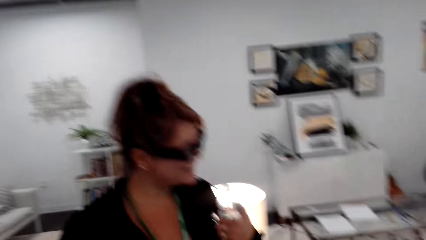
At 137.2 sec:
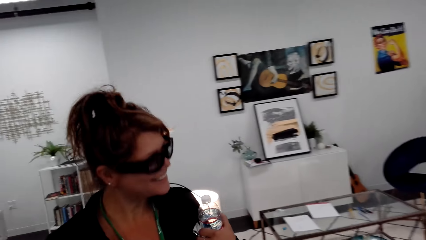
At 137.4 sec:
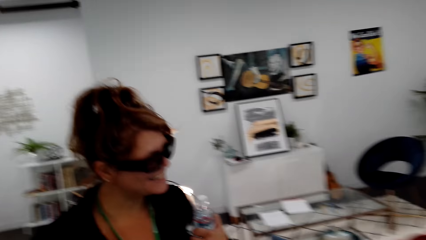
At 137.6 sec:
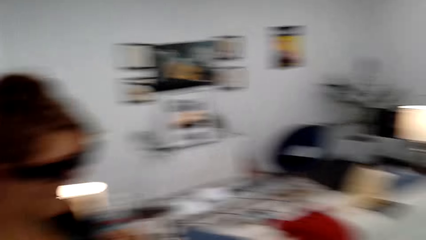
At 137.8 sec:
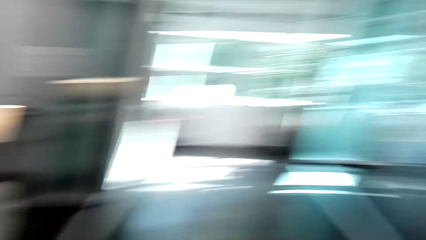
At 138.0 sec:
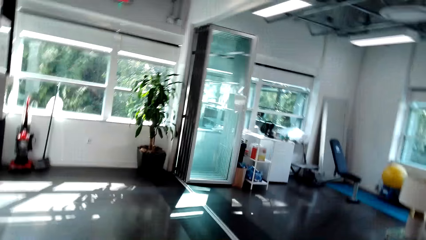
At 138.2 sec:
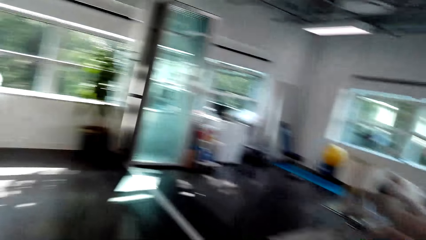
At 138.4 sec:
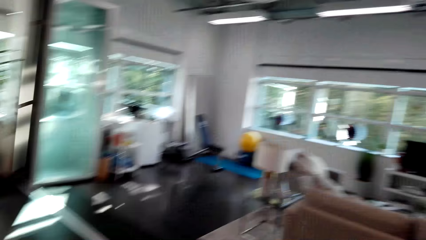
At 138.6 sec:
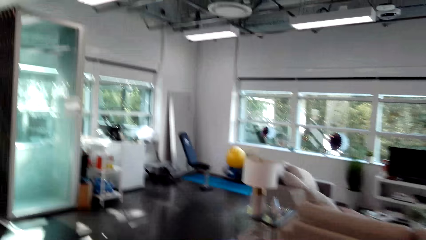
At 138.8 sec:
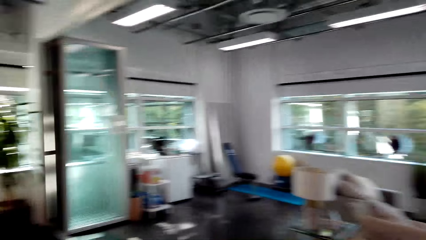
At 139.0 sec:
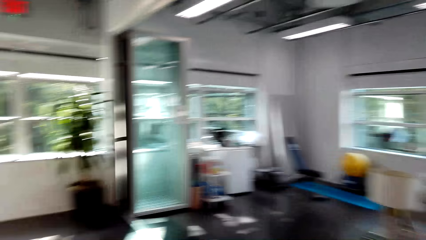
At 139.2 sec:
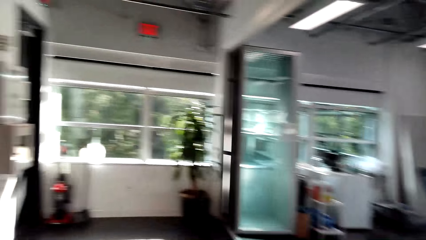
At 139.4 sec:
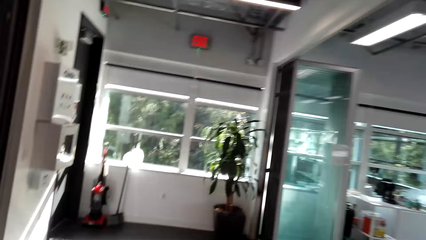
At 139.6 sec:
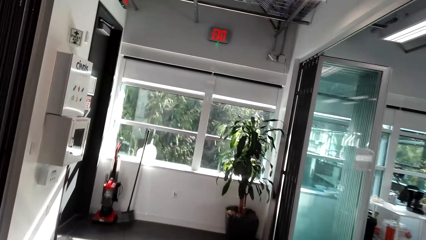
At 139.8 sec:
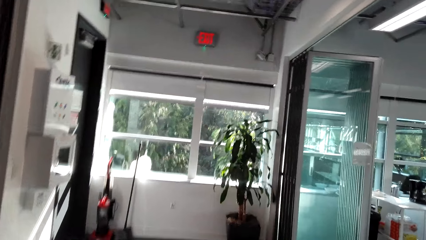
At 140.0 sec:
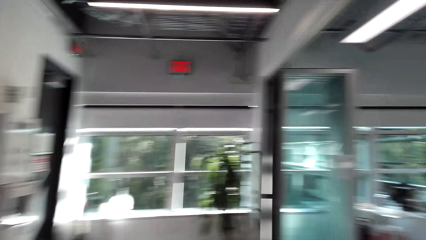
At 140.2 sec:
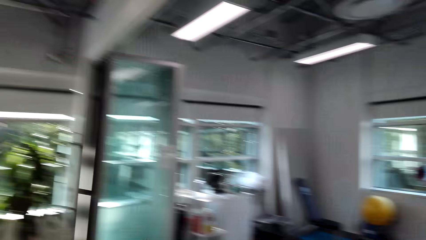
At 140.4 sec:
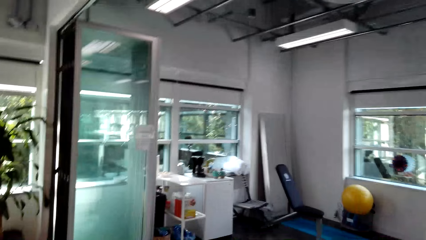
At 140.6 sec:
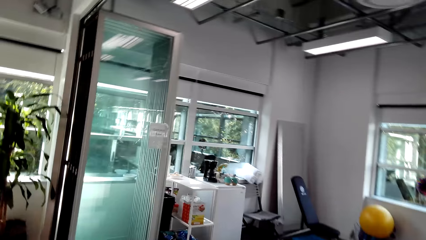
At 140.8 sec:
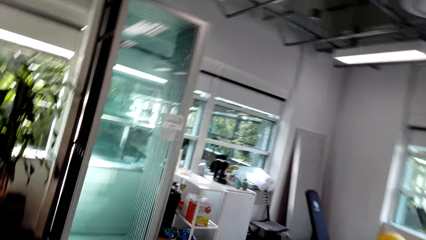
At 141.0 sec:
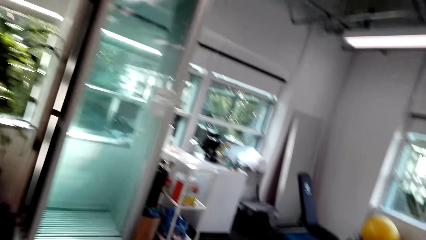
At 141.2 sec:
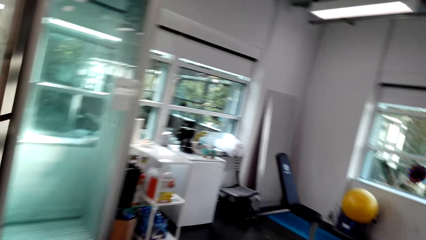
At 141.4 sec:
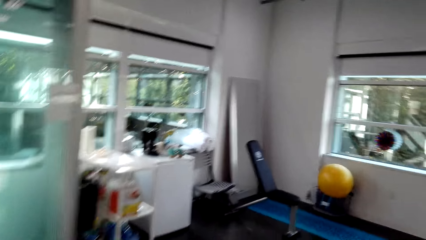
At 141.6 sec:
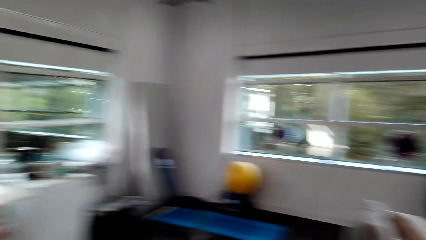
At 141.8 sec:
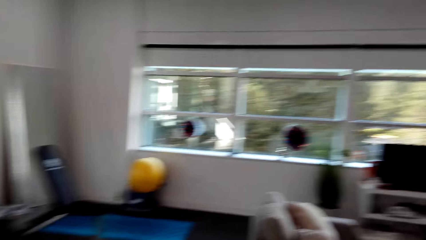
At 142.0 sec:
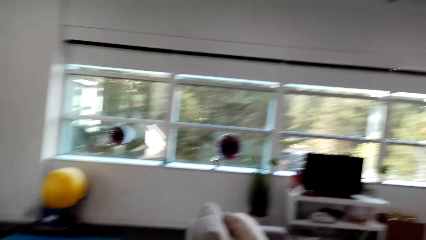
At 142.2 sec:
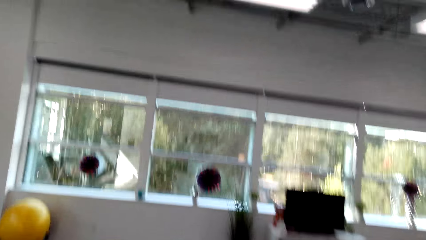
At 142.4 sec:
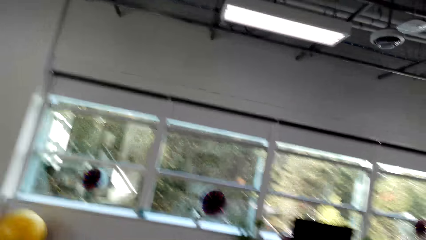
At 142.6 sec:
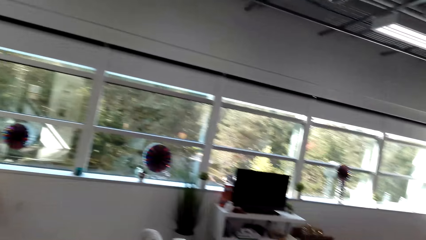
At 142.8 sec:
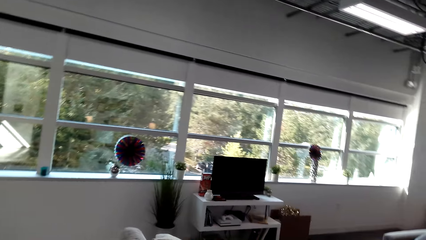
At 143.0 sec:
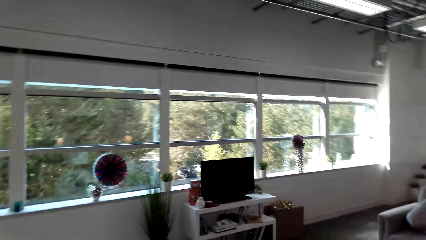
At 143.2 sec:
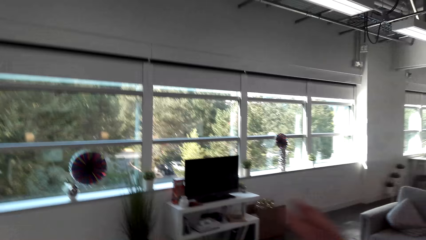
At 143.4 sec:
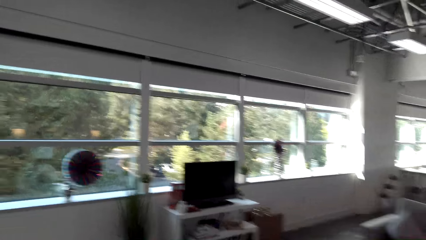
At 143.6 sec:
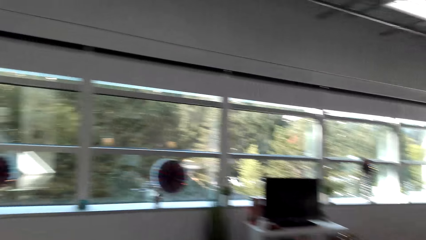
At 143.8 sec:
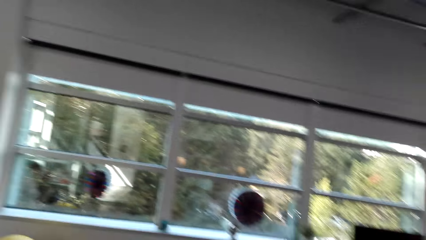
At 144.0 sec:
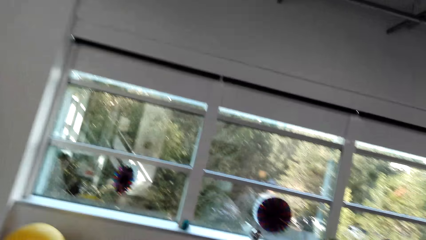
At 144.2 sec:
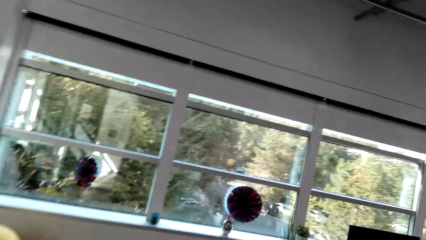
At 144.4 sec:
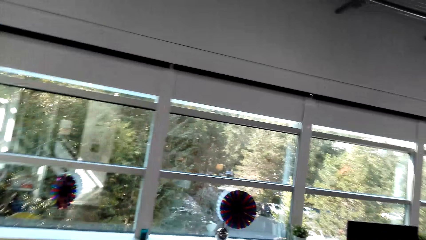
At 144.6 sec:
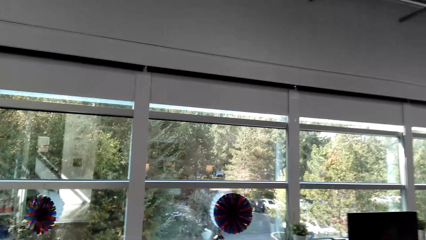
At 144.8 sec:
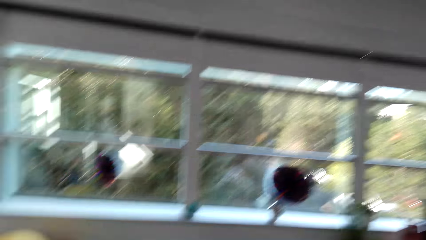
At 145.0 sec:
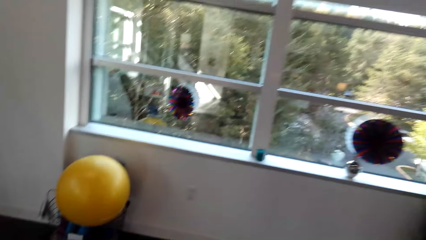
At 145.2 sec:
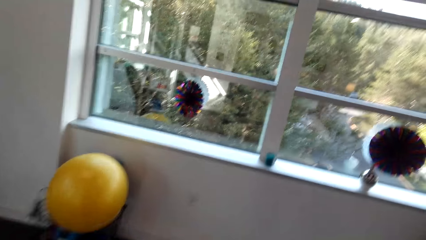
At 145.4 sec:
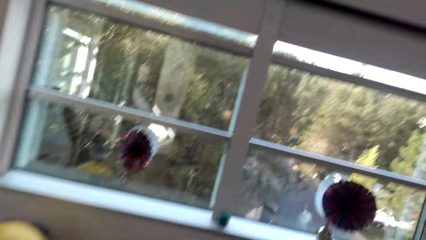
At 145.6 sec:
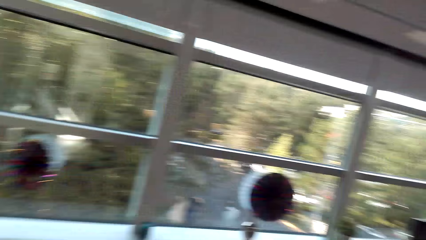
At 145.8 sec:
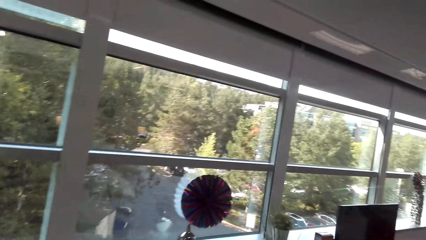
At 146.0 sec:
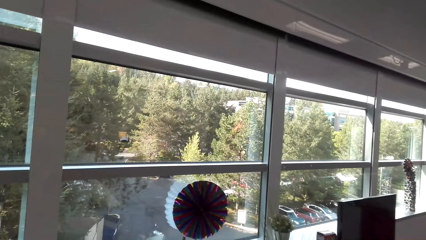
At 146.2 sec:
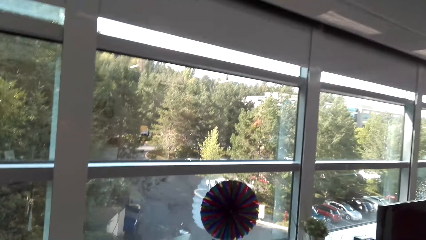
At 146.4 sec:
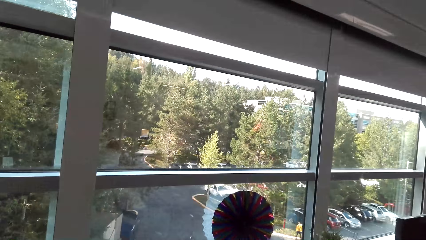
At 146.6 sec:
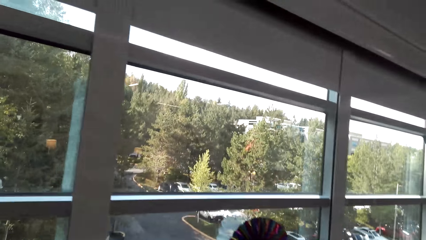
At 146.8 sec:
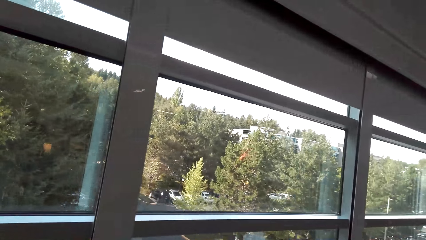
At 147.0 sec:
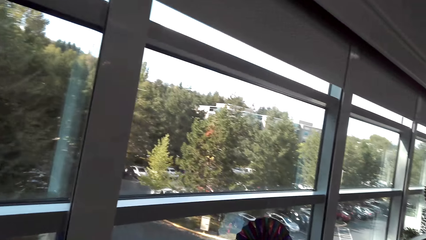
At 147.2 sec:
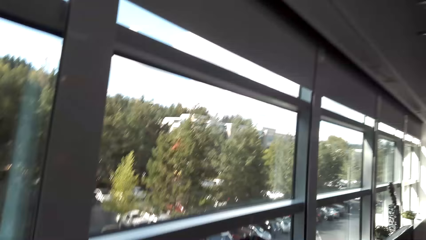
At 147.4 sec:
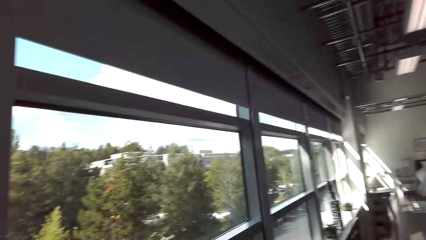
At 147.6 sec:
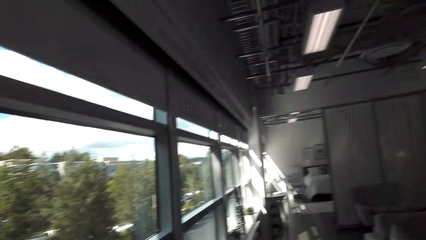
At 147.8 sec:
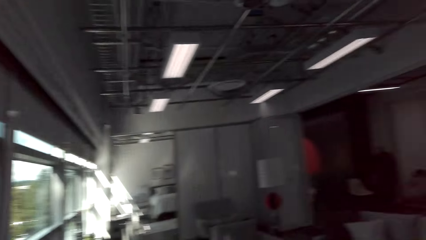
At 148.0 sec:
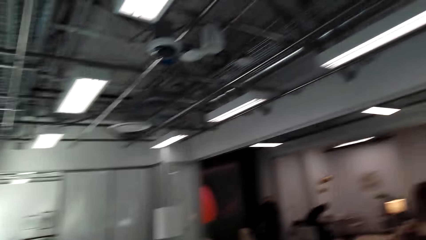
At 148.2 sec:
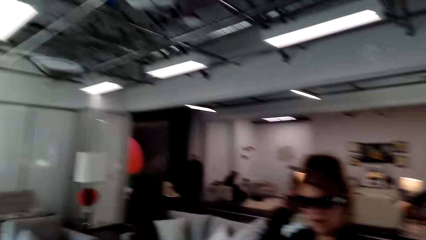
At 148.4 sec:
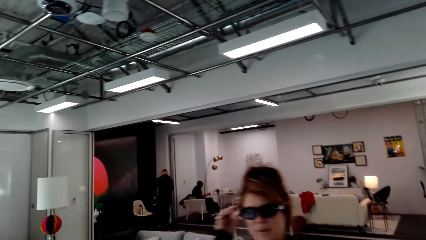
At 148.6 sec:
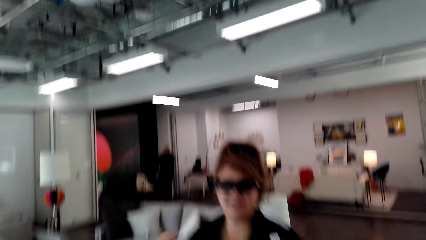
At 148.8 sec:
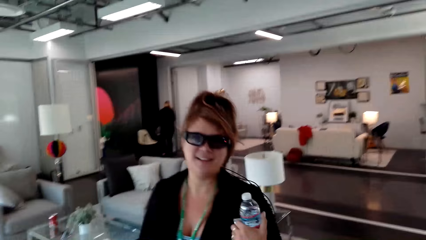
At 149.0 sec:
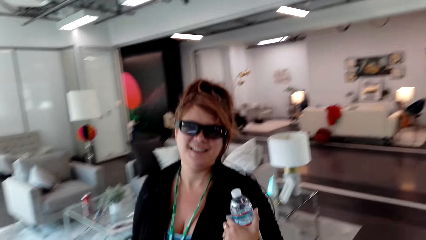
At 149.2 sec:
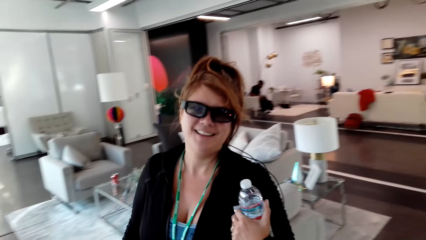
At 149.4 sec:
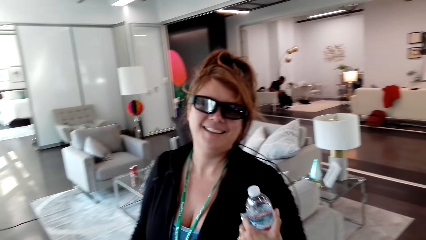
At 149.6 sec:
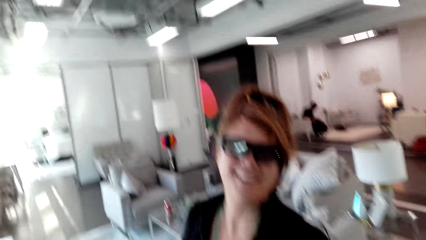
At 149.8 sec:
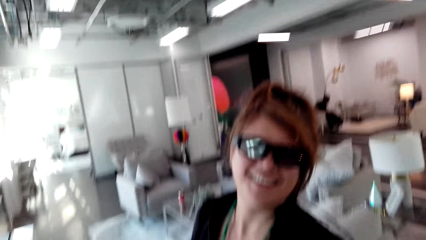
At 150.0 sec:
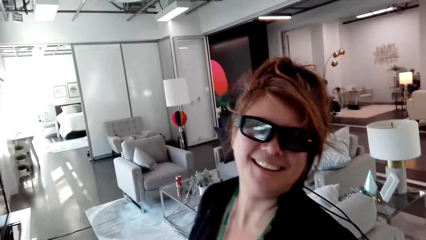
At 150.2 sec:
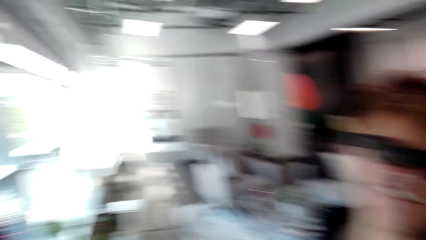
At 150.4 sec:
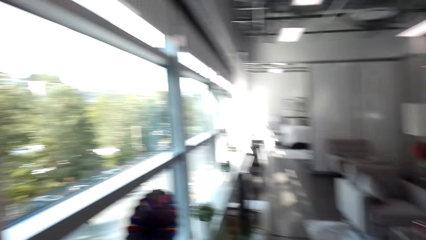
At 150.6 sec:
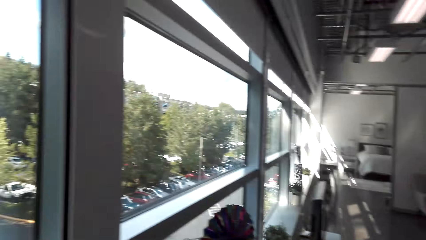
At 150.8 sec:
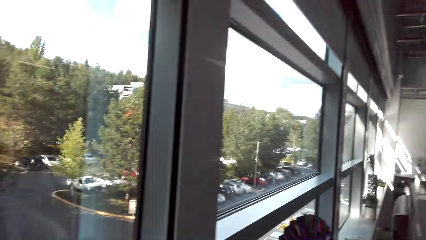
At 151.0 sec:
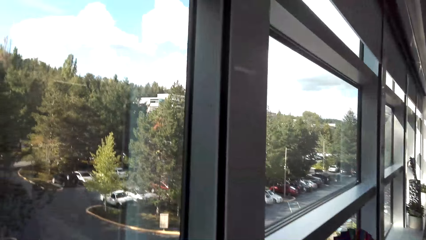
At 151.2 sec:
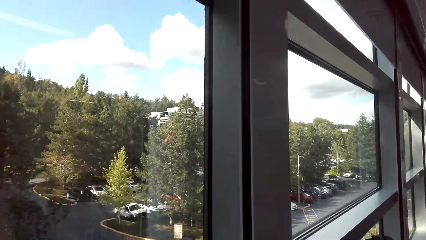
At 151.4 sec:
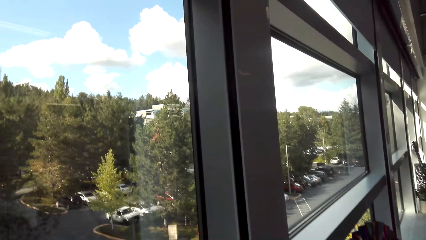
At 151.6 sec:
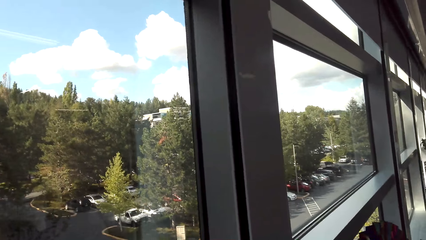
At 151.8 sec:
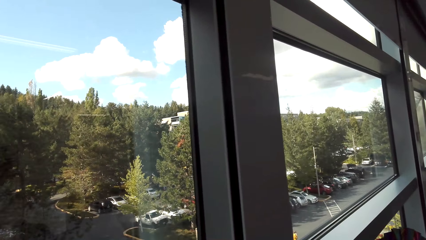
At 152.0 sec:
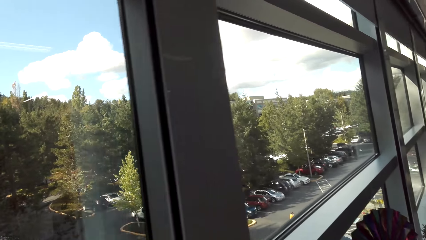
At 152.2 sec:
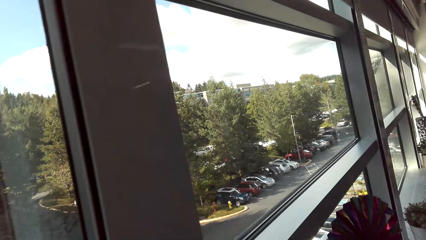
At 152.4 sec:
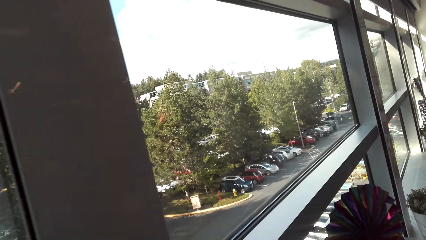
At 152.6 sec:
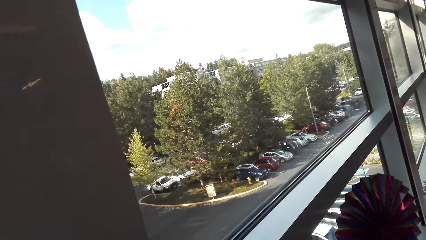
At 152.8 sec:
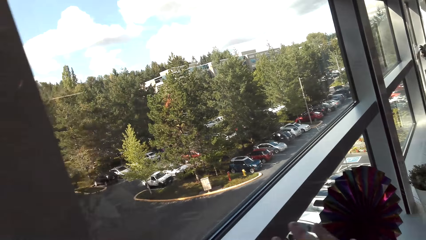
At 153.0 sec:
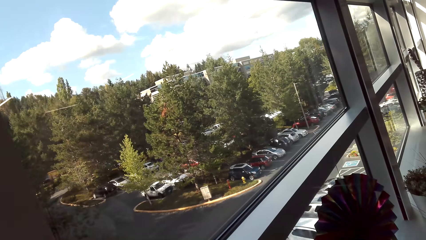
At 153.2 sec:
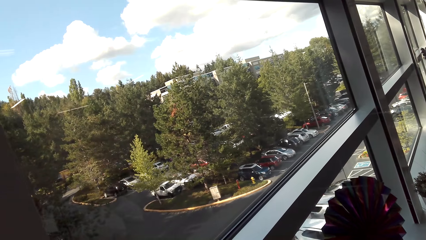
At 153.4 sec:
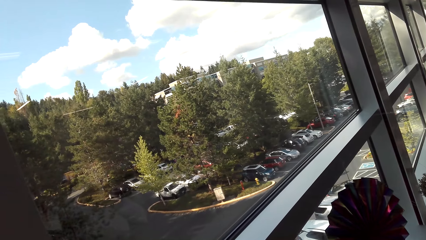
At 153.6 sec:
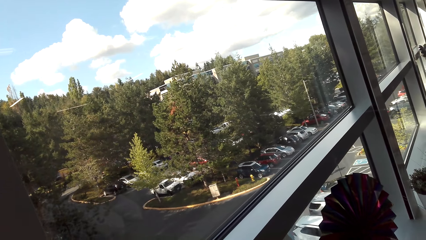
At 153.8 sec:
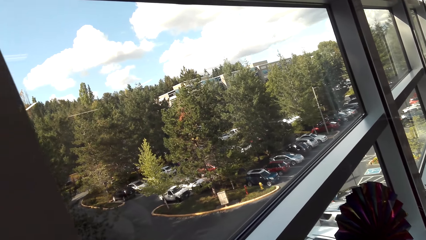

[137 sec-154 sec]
The camera wearer looks around. They walk around. A person walks around. The camera wearer looks around.
